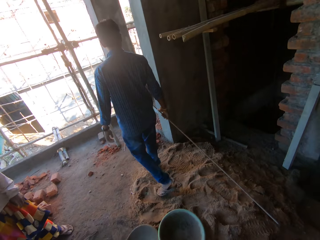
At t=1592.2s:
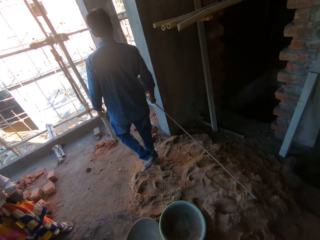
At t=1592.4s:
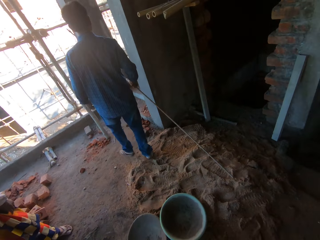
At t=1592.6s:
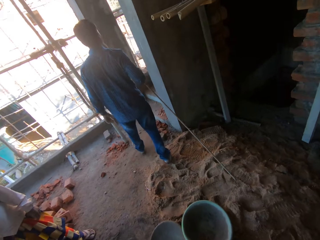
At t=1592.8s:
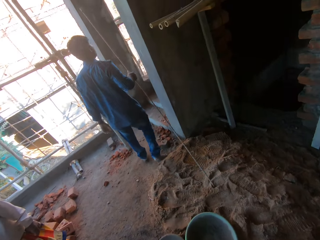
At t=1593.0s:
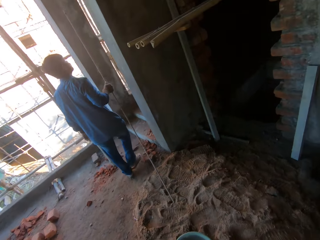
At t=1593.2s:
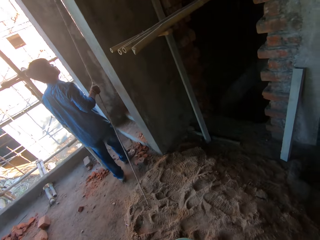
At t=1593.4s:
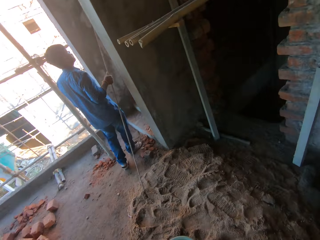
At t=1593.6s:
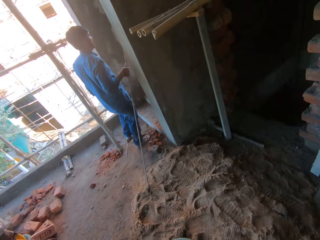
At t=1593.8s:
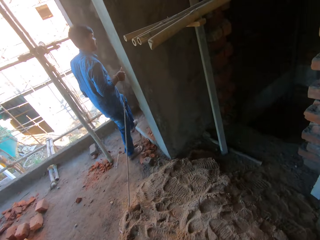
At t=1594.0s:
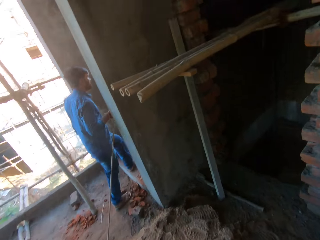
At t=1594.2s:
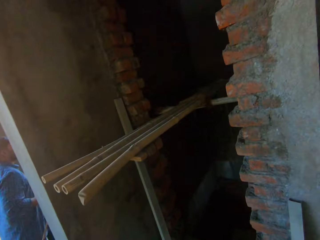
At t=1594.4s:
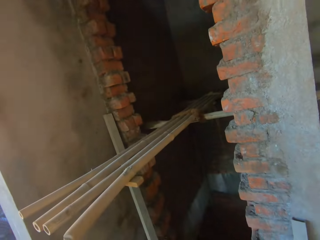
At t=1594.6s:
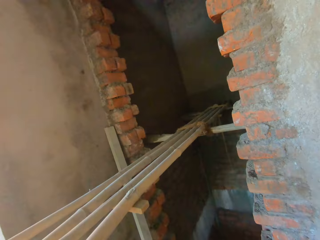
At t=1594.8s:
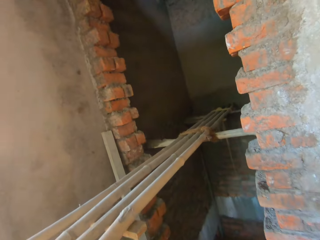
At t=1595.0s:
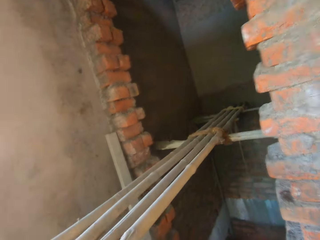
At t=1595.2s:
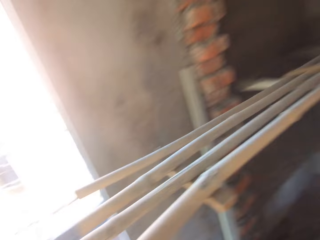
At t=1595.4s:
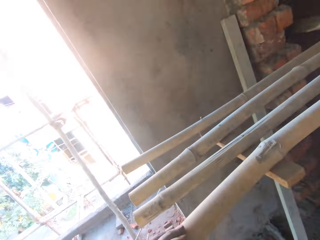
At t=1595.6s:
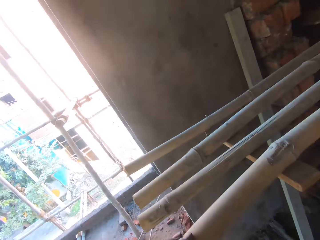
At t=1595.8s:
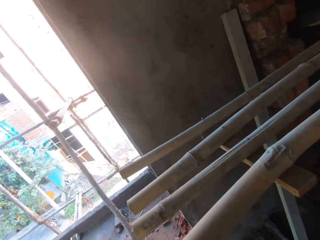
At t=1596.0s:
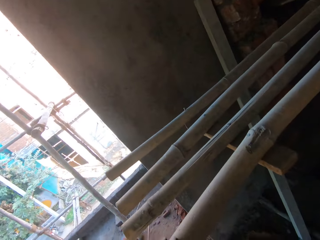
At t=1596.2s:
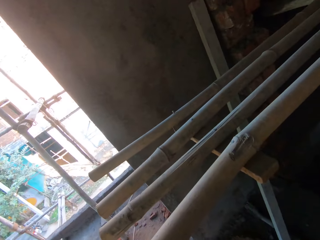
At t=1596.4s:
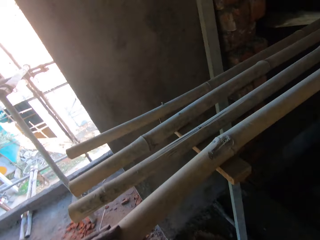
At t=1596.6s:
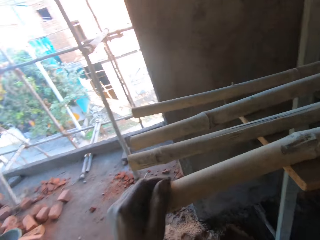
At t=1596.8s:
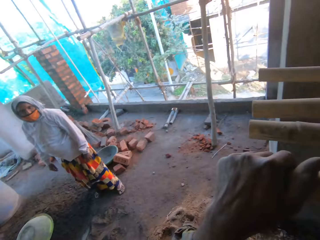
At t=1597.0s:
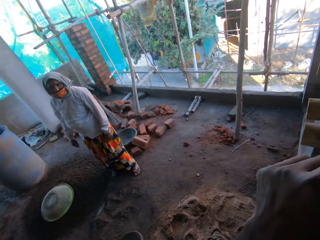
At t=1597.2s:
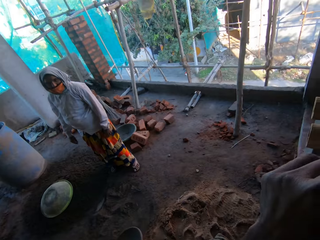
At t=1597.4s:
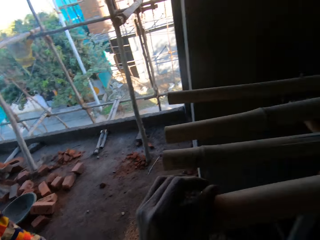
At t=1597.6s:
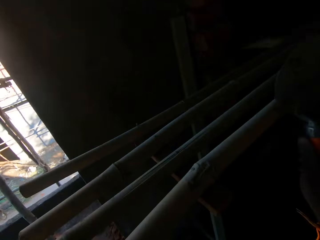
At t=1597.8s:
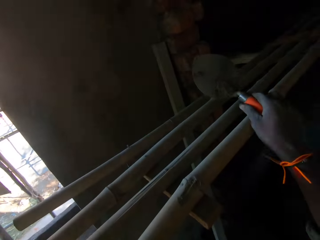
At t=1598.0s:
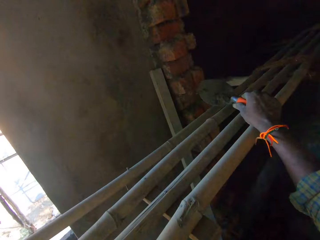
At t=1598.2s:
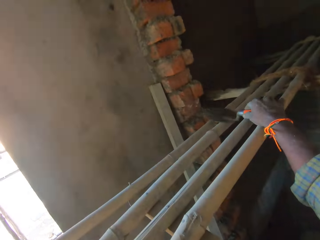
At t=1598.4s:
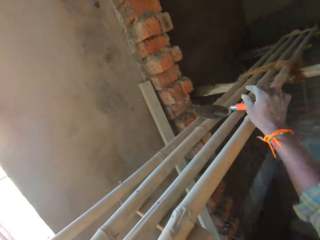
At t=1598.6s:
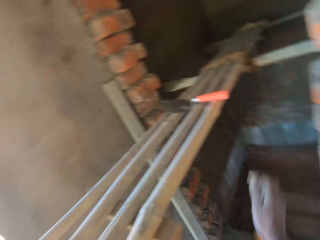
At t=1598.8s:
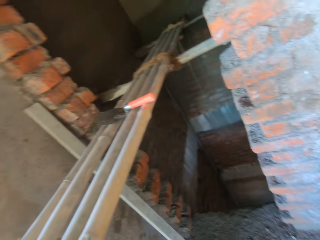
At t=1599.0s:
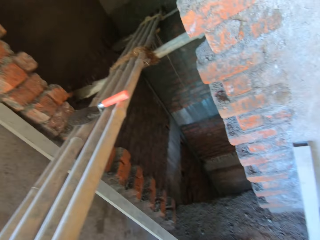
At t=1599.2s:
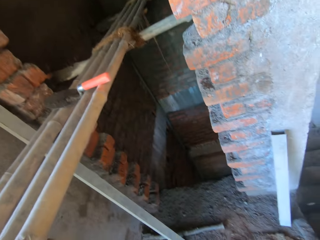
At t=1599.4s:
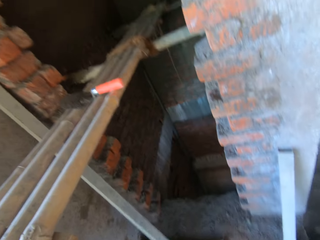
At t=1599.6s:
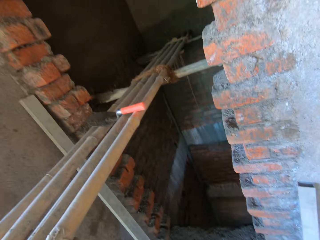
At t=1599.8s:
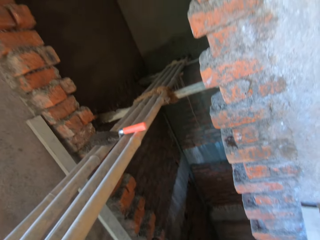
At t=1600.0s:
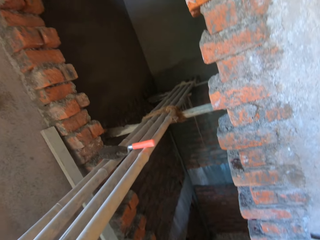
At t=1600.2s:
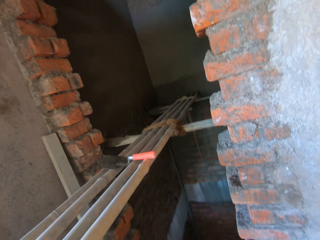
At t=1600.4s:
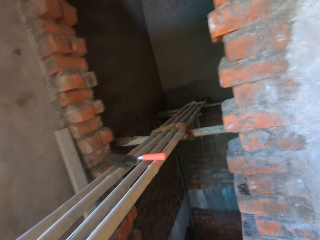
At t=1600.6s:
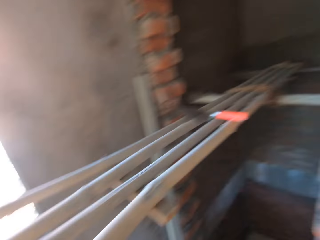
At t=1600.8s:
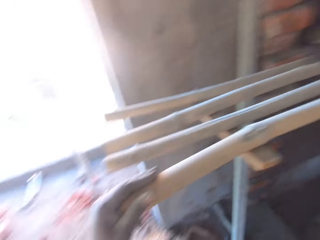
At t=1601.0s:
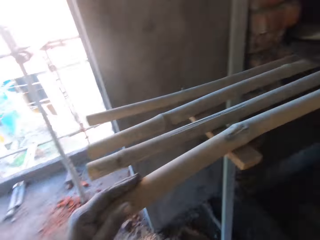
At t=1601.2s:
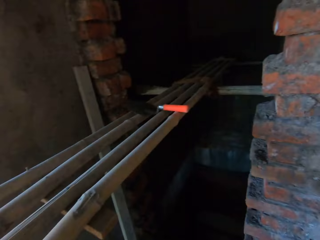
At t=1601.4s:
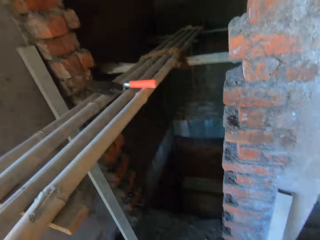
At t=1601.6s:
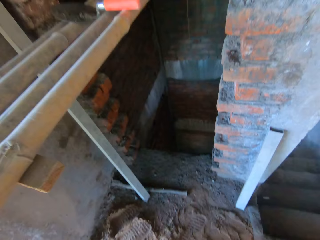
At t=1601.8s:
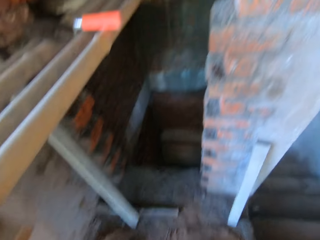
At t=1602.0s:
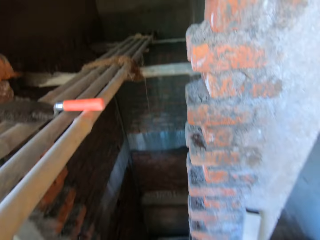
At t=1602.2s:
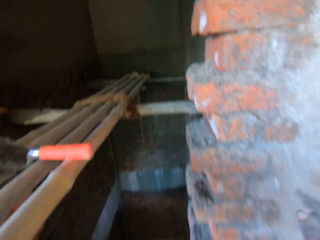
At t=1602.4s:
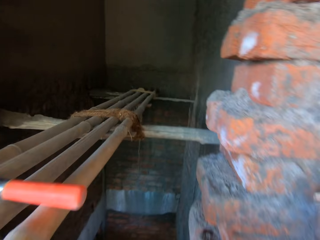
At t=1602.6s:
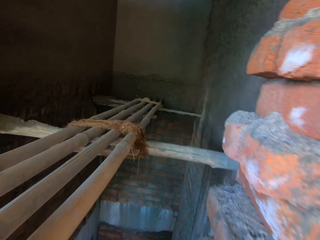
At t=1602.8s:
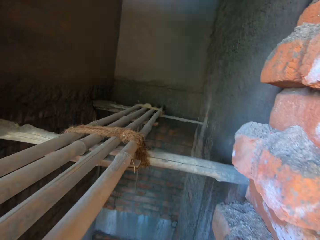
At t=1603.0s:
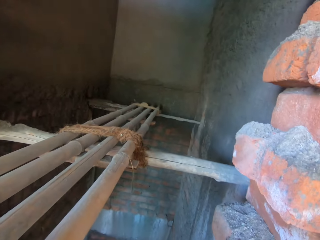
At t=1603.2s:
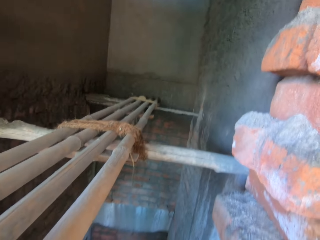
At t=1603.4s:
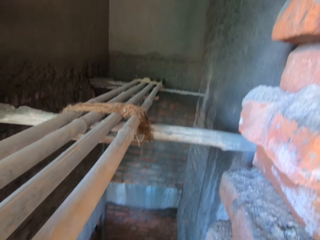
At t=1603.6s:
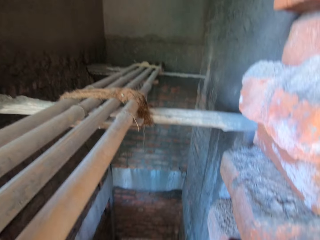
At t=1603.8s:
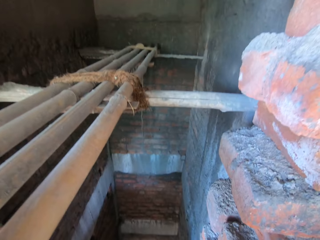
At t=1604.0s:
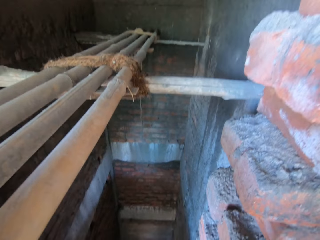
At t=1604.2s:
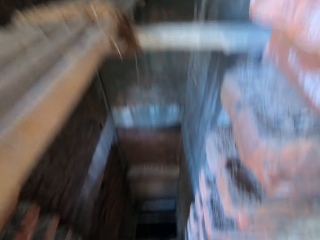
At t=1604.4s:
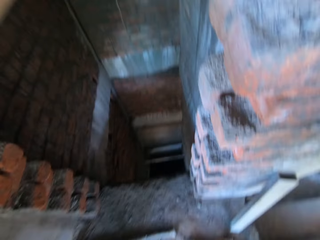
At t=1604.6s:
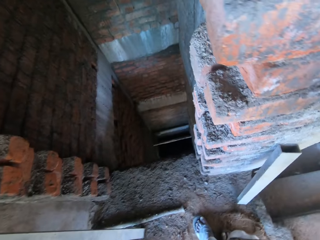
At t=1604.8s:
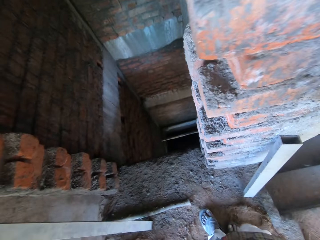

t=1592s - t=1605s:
The man climbs a staircase with the metal rod in his right hand. The camera wearer walks on the construction site. He holds a bamboo pole or improvised ladder with his left hand. He drops the trowel on the bamboo poles with his right hand. The woman converses with the camera wearer. The camera wearer holds the improvised ladder with his left hand. He looks at the wall.

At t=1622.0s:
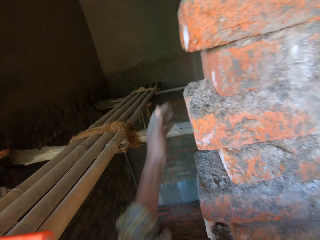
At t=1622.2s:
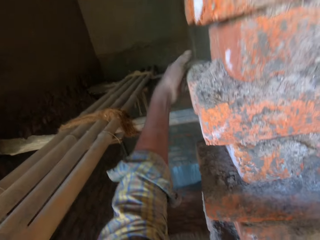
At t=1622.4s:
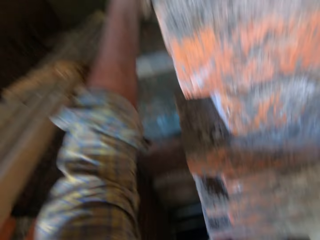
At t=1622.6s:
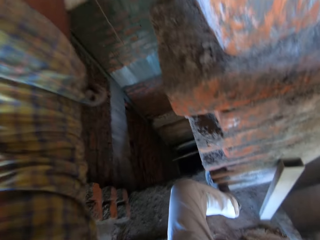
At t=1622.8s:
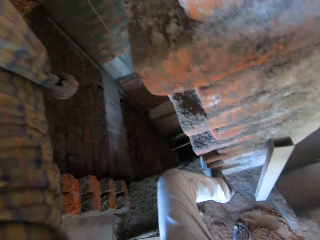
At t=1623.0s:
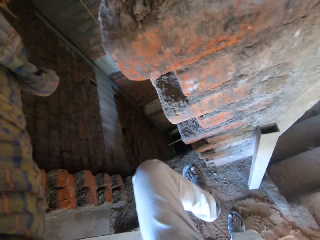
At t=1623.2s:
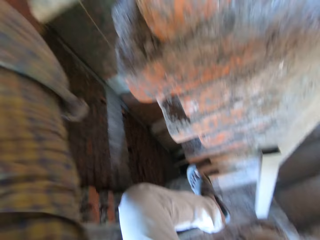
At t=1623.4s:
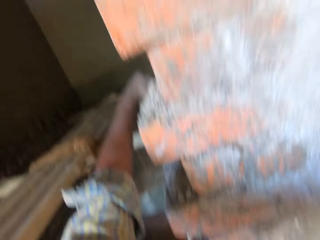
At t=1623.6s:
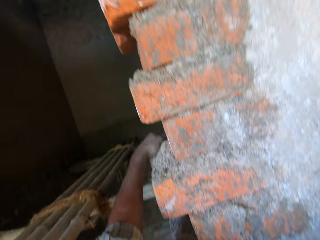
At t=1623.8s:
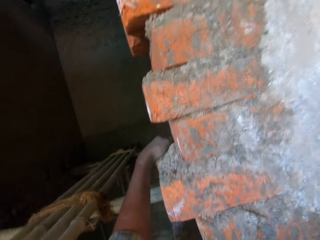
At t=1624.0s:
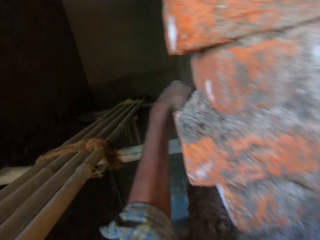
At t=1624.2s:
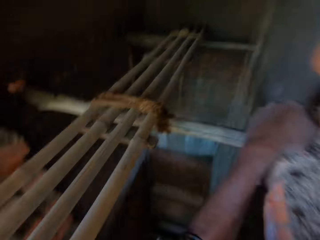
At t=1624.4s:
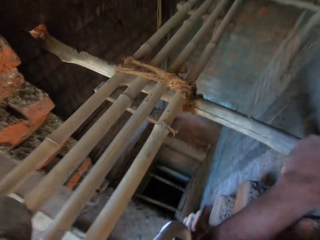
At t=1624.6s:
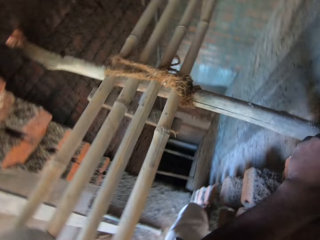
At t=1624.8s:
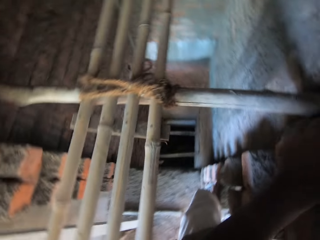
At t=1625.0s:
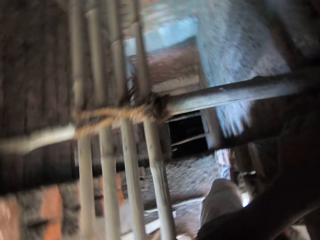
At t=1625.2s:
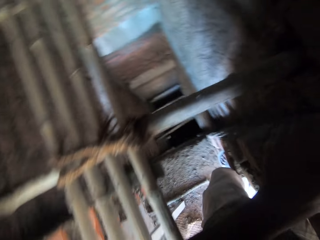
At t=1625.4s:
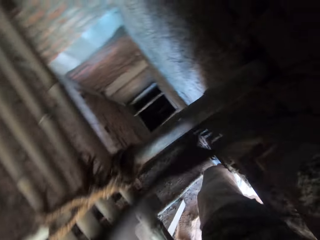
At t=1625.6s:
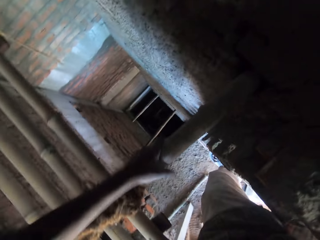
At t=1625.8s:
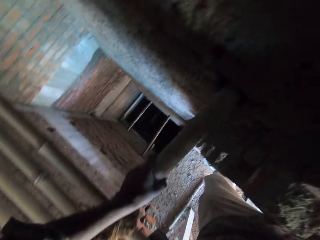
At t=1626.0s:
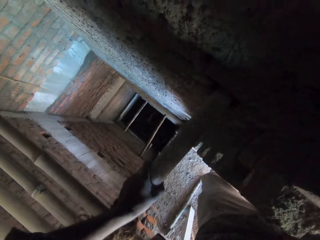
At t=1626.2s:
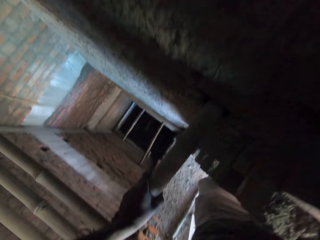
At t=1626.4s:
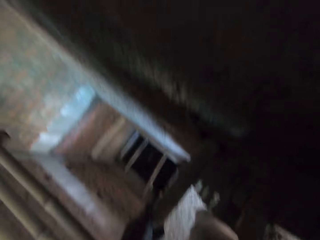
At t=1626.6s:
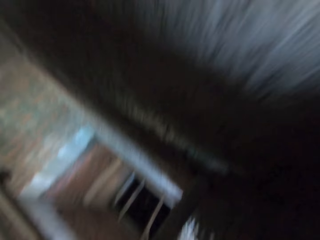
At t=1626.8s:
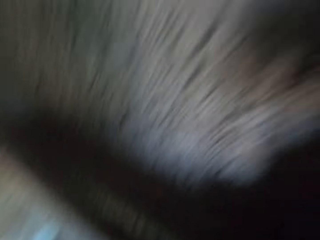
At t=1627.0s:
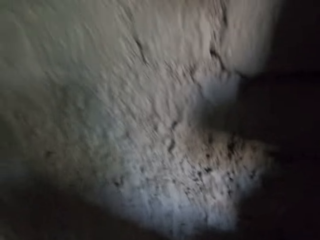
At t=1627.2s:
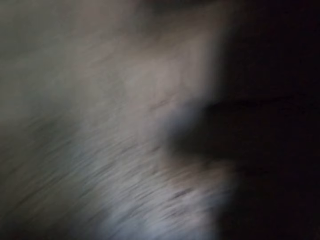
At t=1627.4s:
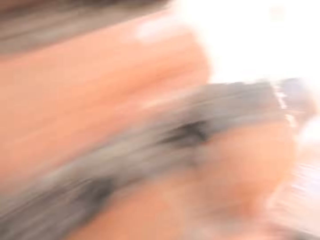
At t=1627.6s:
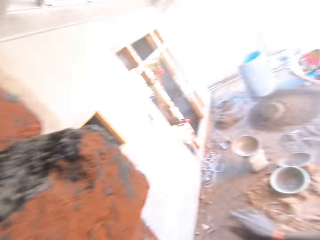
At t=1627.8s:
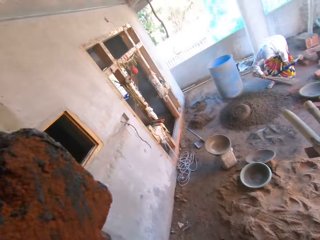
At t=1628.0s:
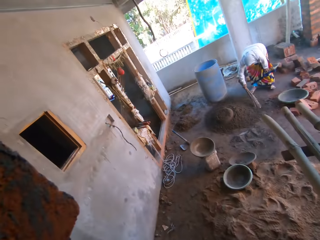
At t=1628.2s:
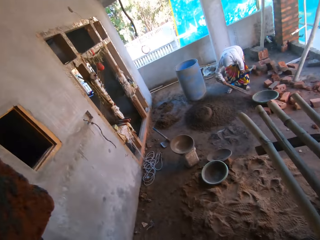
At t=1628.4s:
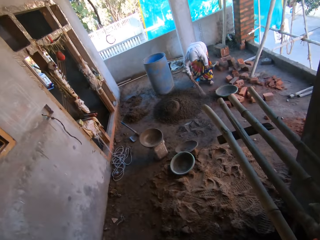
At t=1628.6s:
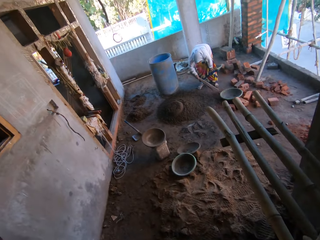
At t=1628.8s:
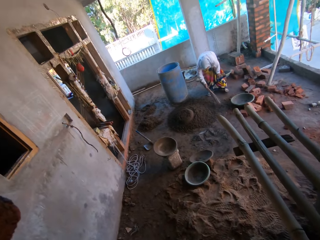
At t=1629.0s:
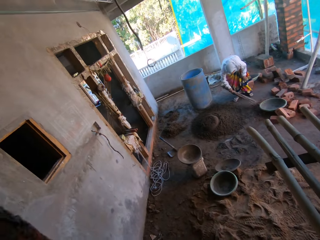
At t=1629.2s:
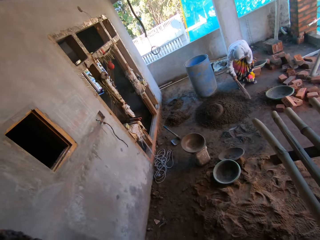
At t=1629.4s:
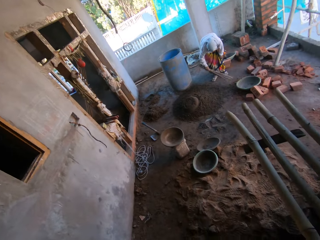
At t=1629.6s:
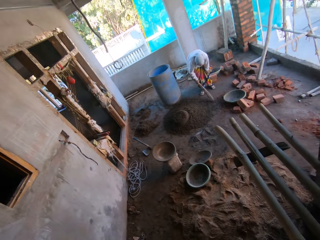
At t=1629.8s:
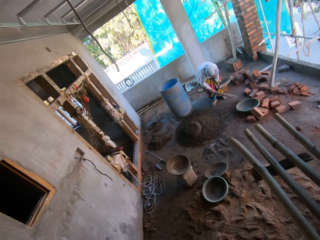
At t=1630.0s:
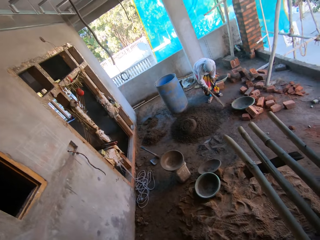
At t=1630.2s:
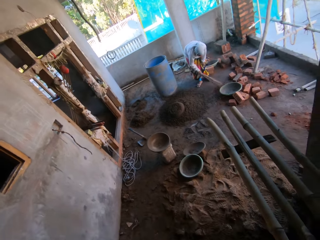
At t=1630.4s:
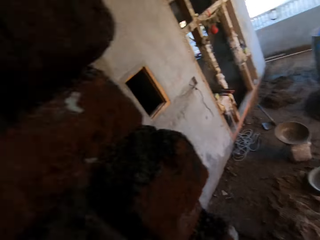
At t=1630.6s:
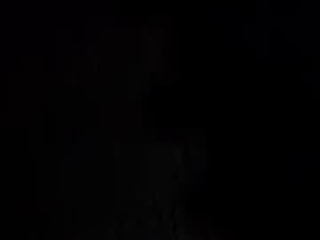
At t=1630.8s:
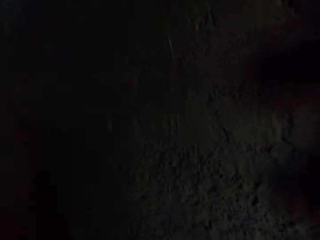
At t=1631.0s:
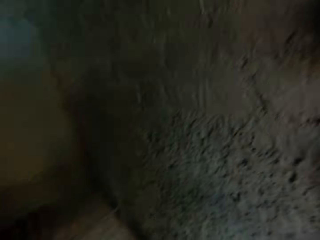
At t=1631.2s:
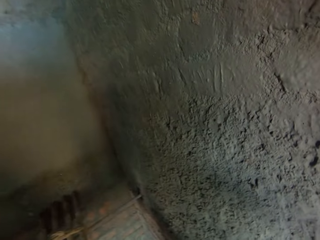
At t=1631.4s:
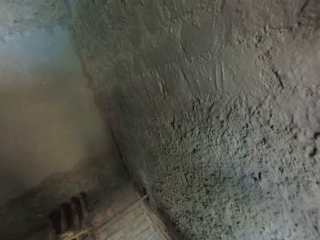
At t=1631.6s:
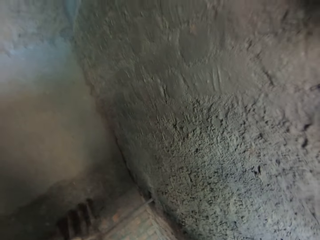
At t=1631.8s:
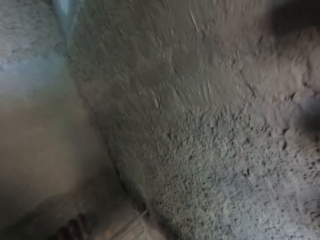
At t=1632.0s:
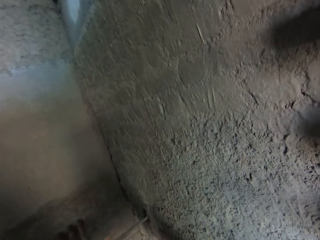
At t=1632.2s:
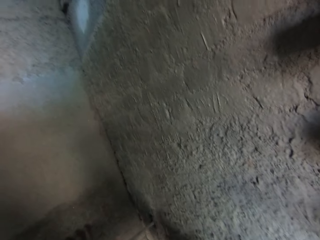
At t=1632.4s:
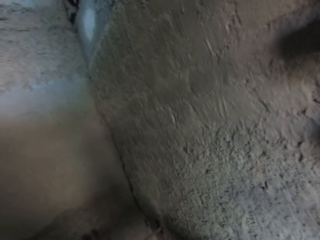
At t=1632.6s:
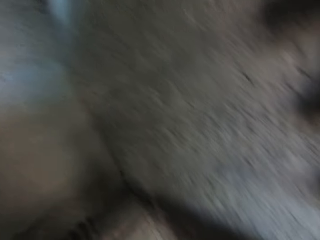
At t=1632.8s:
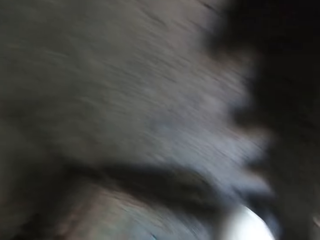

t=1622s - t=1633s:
The camera wearer holds the wall. They climb the wall. The woman sweeps the ground with a broom in her right hand. The camera wearer looks around at the woman. They look around.
